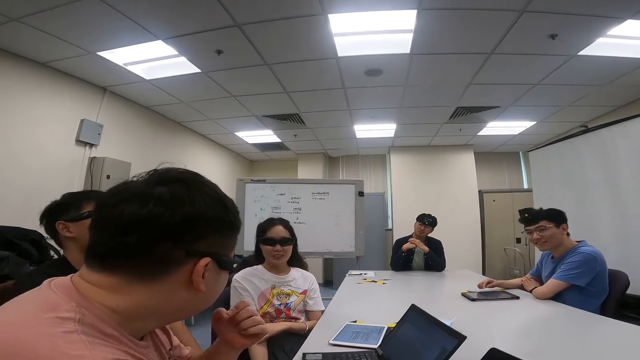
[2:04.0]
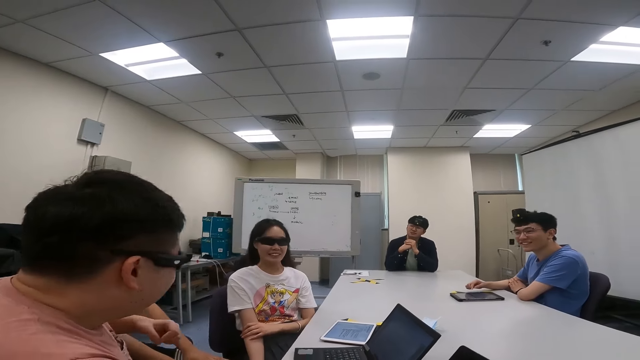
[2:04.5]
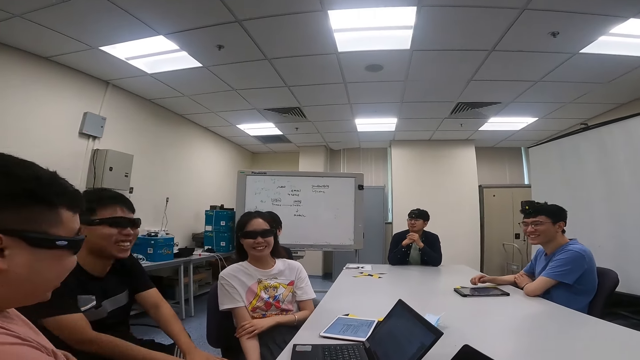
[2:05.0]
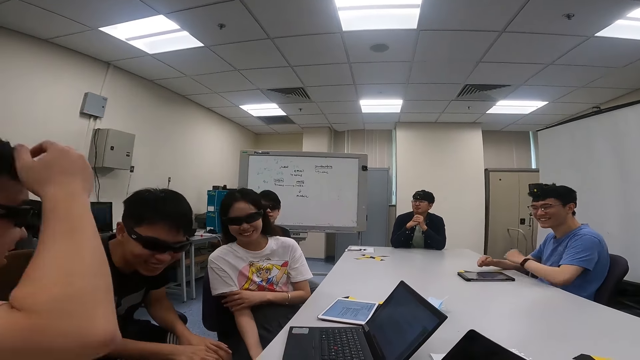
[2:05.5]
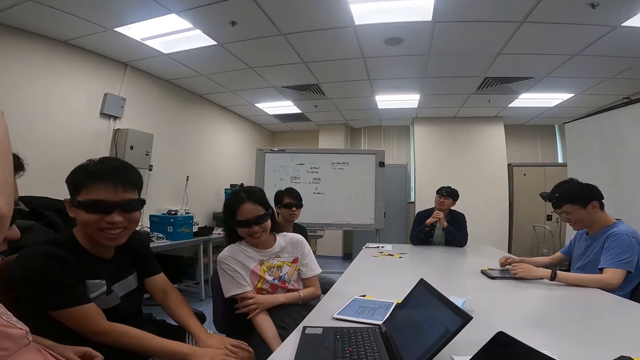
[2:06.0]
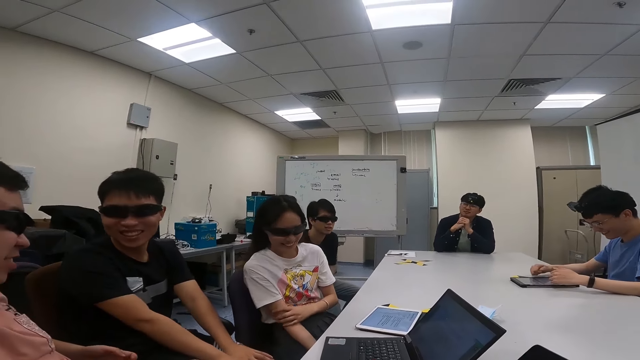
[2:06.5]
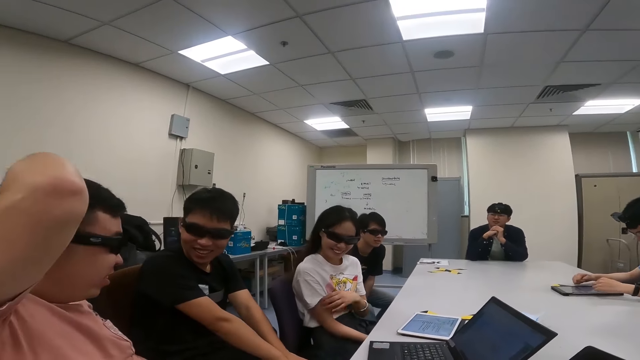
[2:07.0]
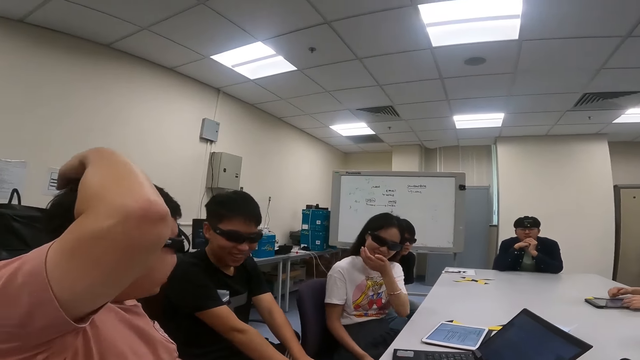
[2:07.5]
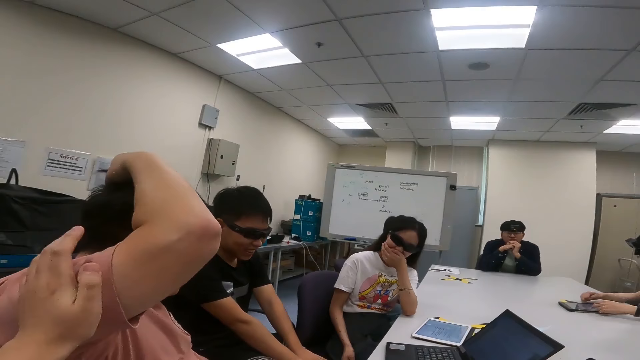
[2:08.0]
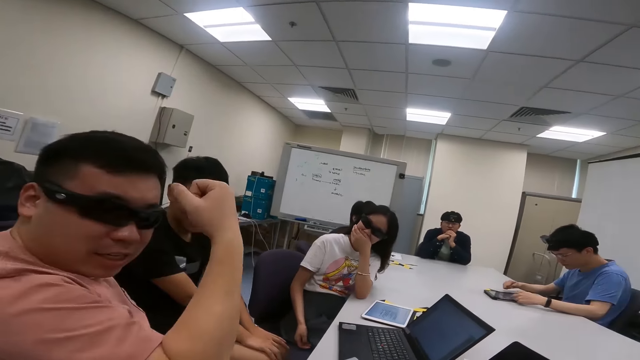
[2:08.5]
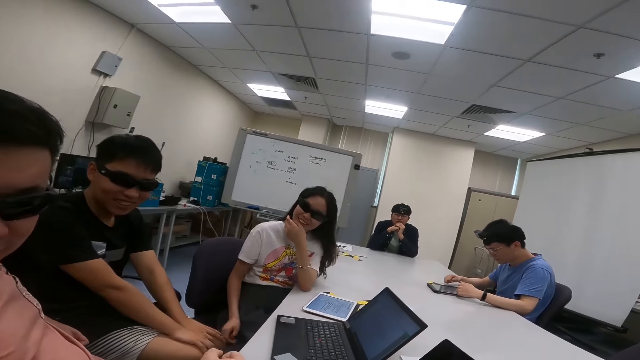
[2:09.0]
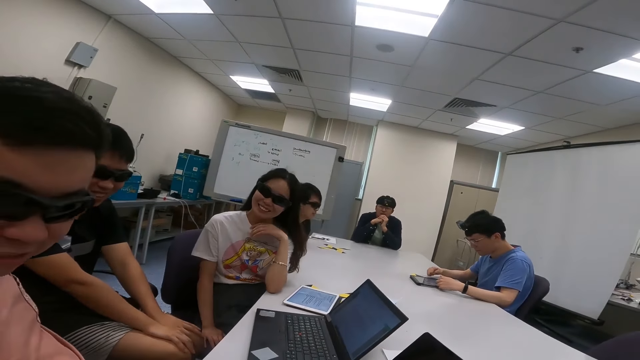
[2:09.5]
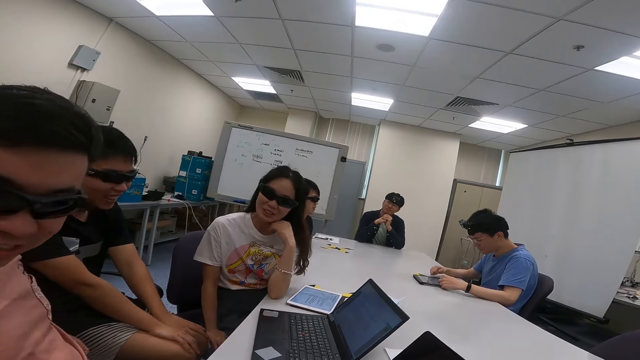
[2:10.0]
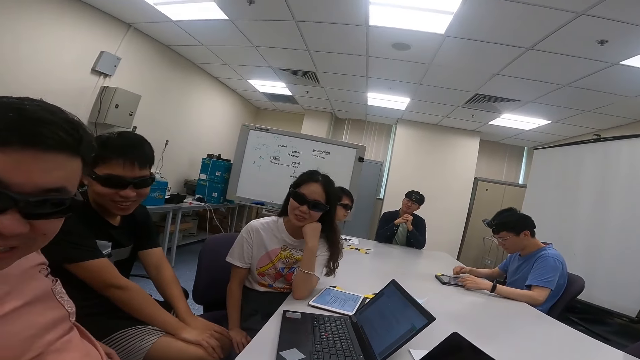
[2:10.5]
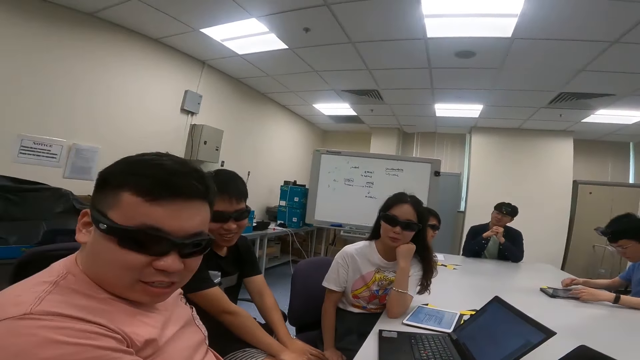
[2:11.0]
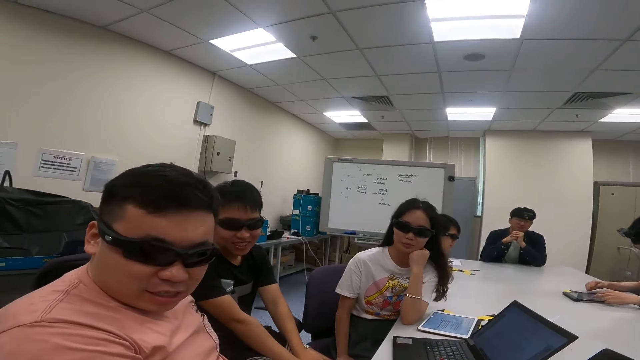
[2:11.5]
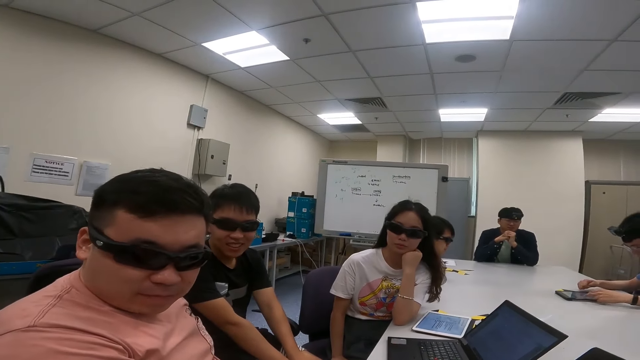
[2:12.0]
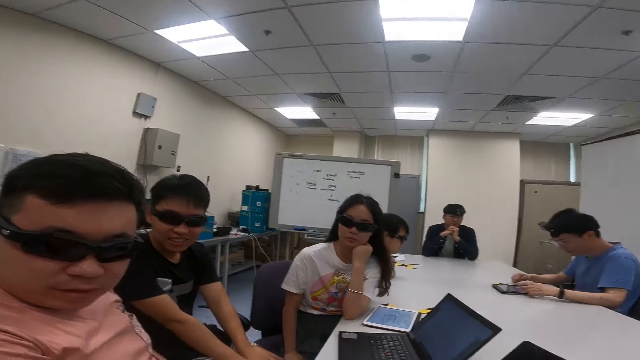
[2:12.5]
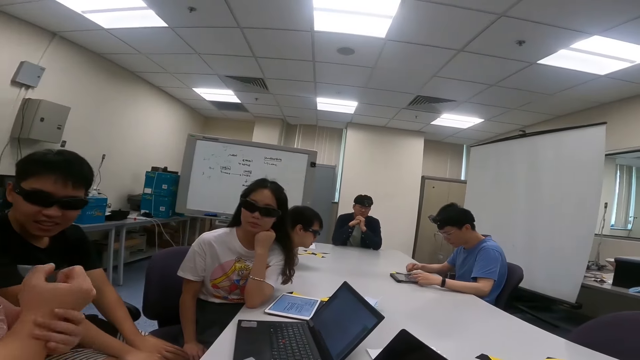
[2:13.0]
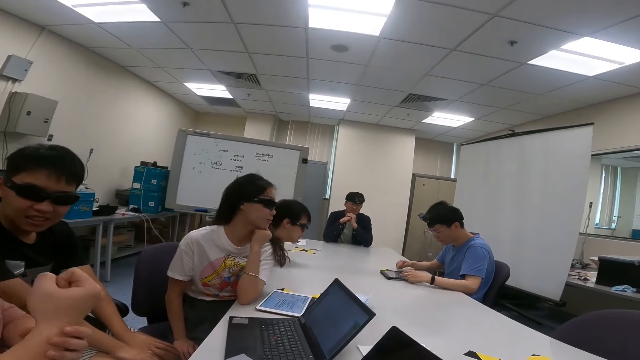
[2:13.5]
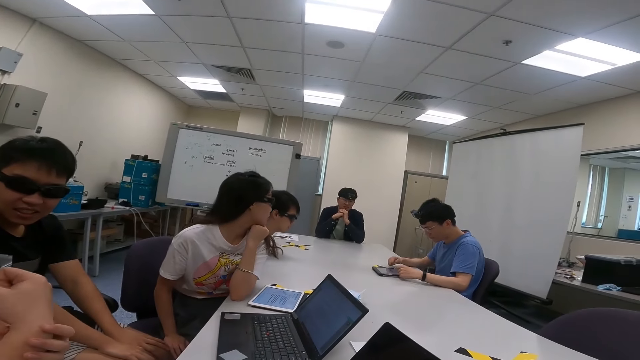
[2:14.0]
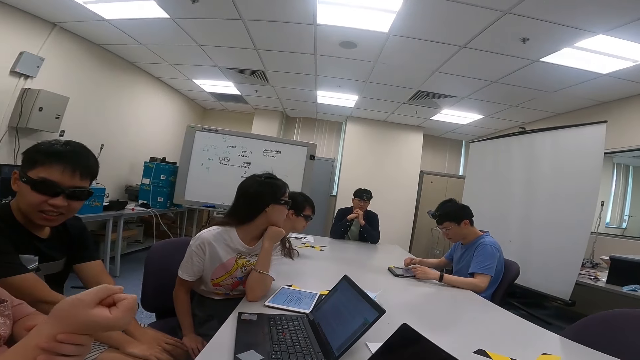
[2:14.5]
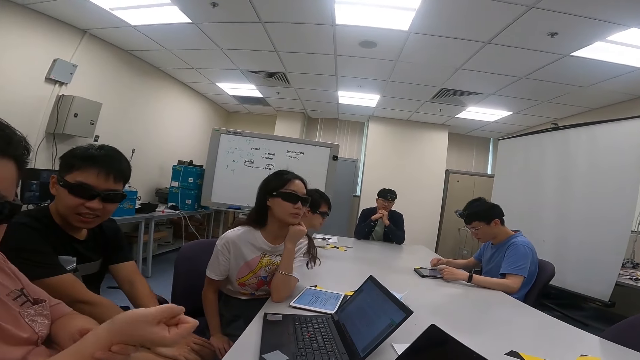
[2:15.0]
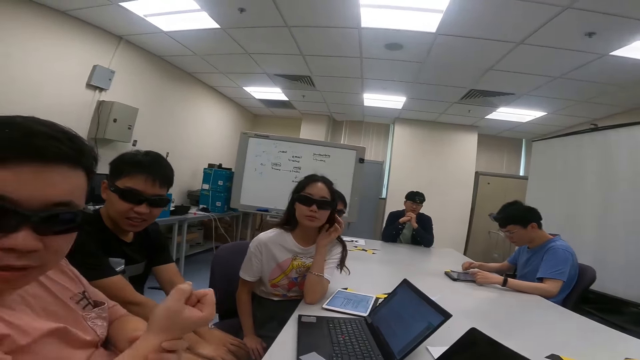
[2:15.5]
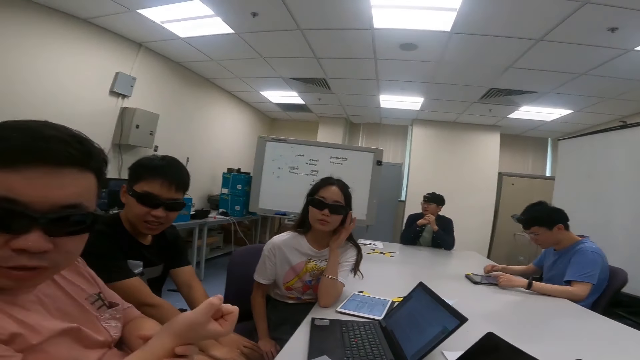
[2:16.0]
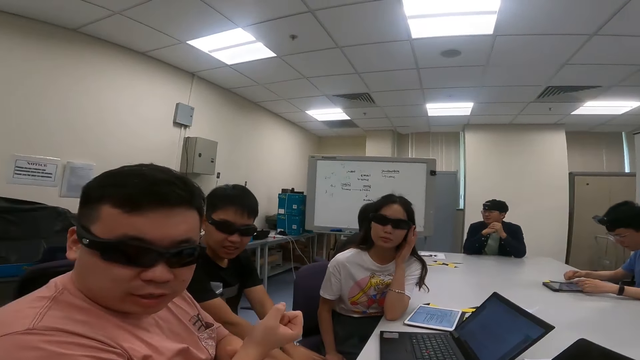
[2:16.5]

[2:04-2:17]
A woman and a person laugh at each other. The camera wearer taps another person's arm. They talk to the first person, the woman and the other person. The other person moves the right hand.

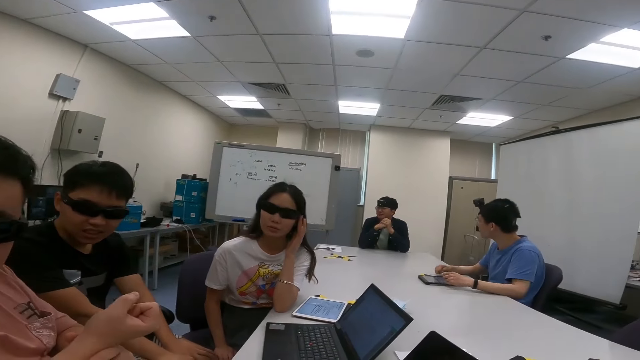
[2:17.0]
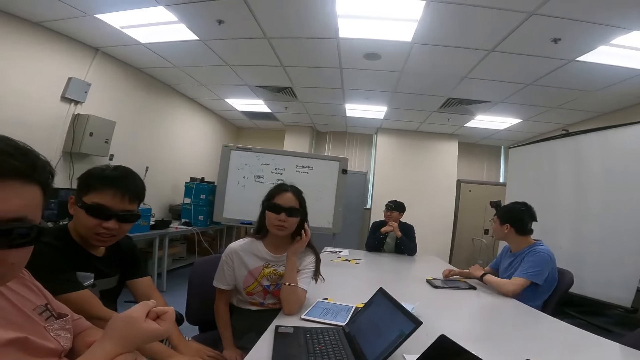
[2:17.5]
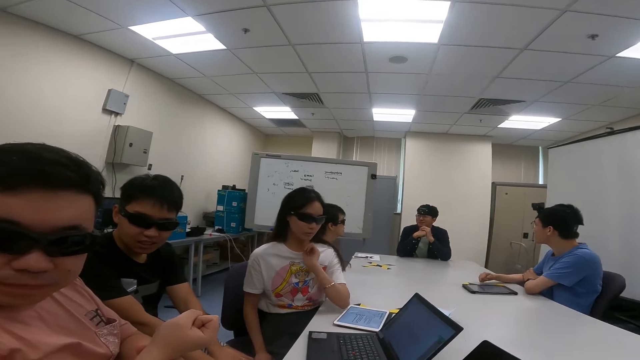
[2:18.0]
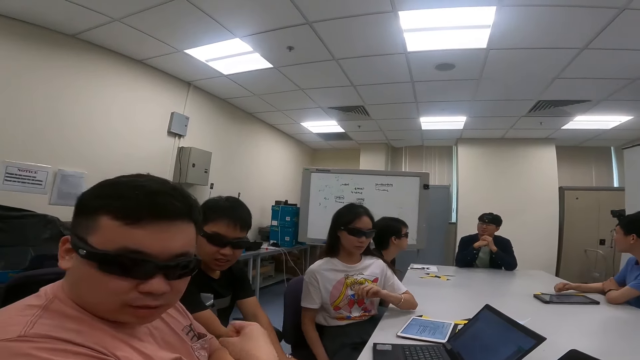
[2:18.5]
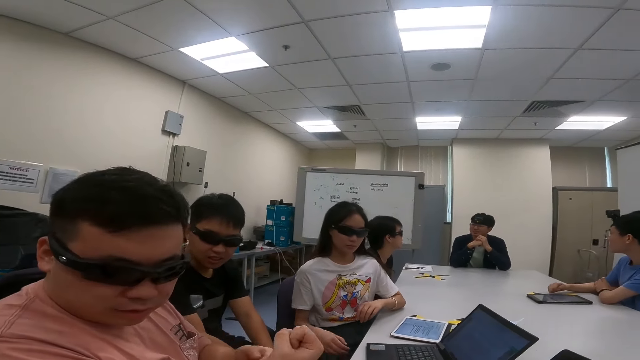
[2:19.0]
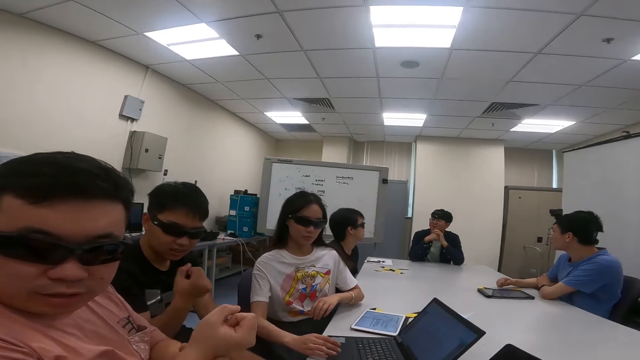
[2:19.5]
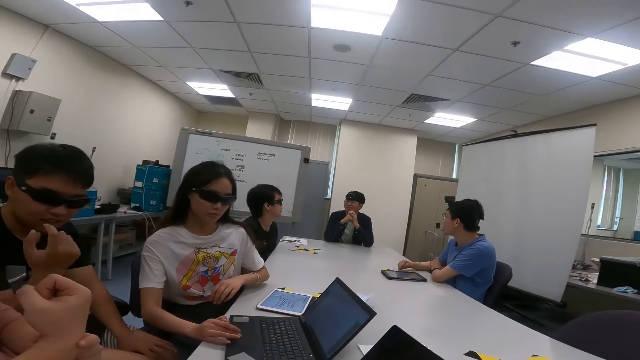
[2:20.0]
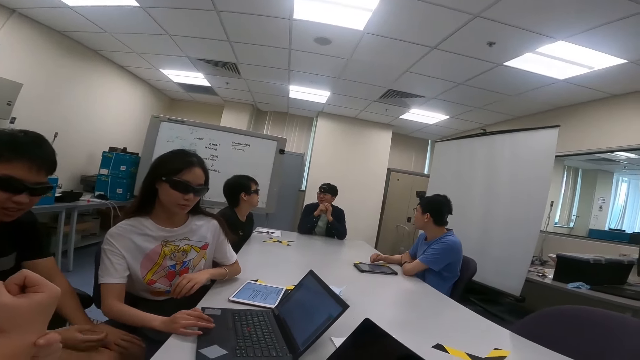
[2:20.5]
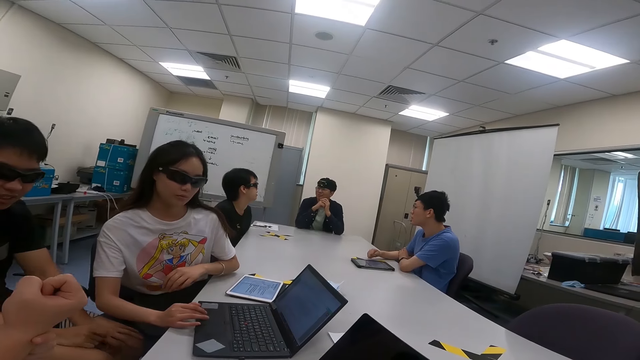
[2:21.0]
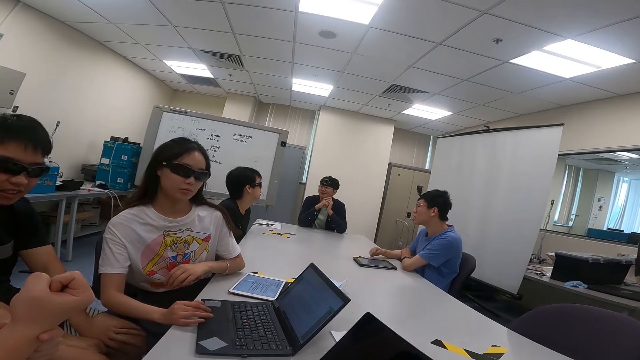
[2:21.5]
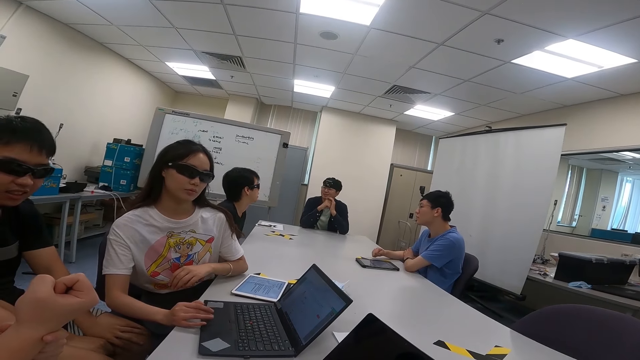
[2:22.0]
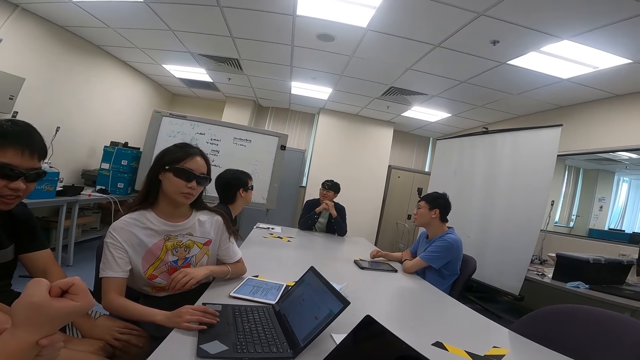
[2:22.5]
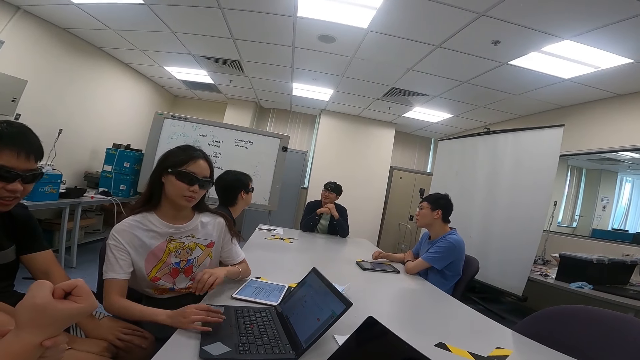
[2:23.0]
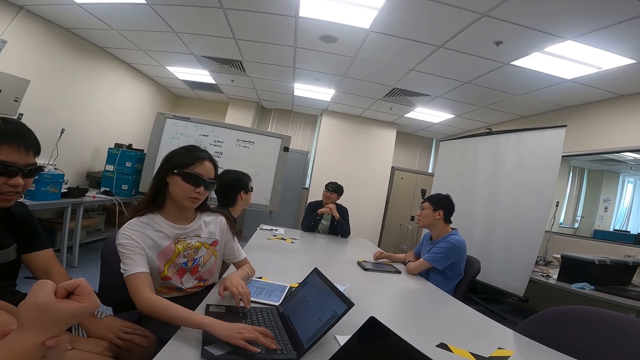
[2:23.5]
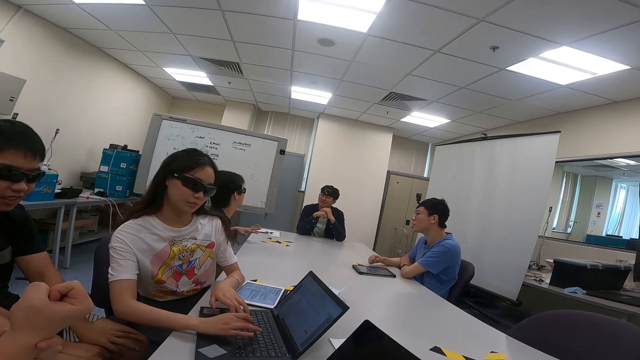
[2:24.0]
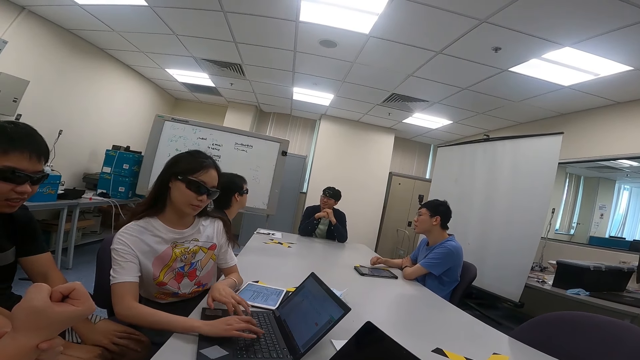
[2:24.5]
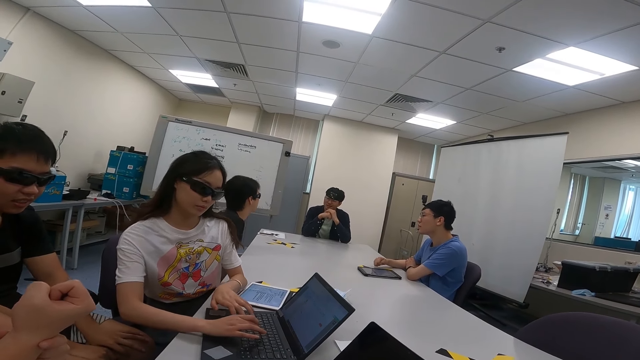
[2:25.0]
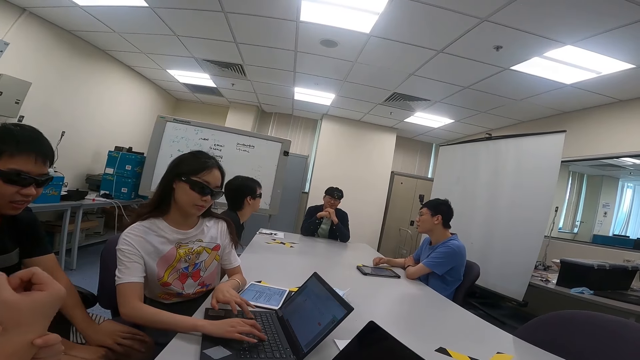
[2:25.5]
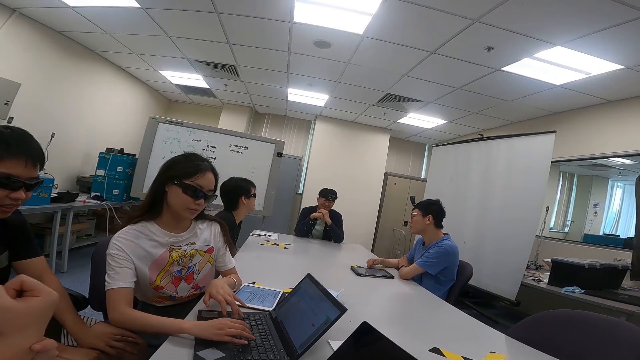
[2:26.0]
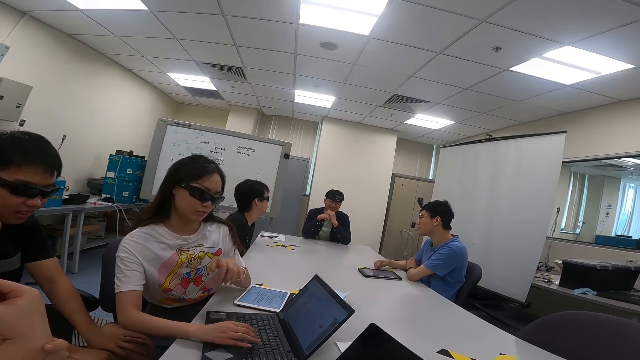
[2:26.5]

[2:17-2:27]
A woman presses the laptop. The woman scrolls the laptop and types on the laptop.
